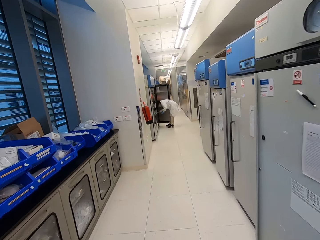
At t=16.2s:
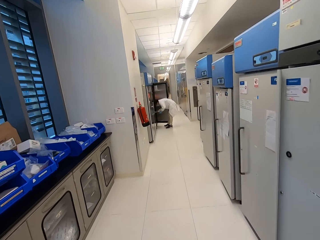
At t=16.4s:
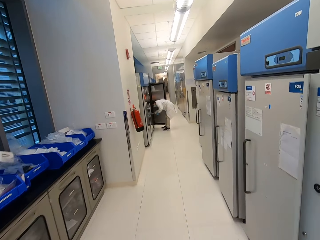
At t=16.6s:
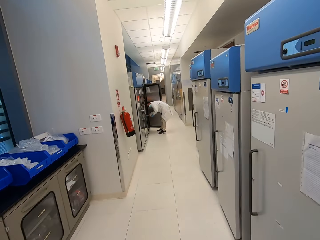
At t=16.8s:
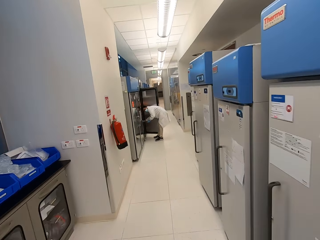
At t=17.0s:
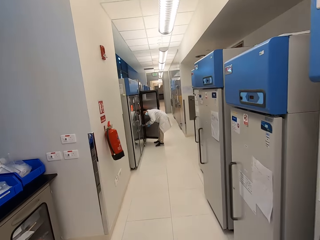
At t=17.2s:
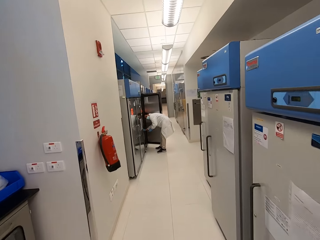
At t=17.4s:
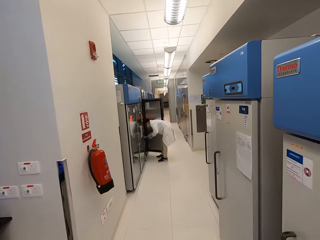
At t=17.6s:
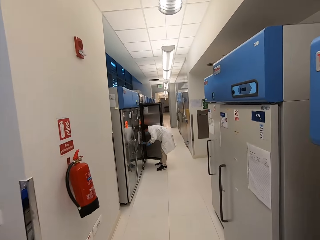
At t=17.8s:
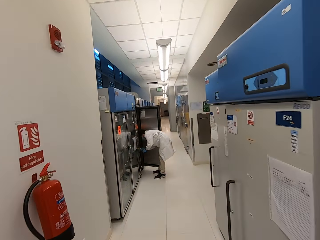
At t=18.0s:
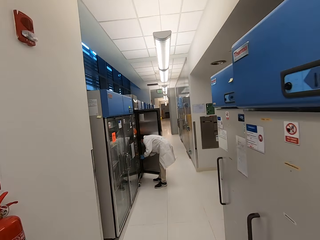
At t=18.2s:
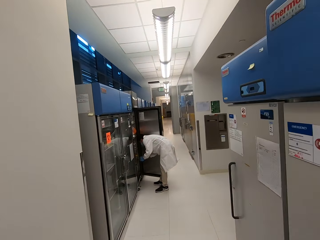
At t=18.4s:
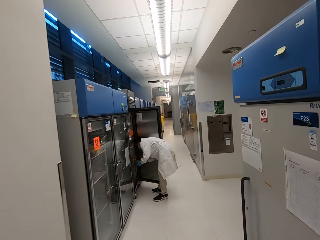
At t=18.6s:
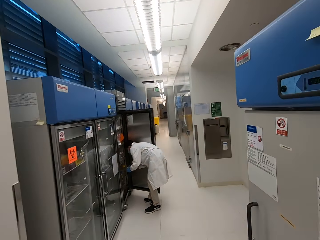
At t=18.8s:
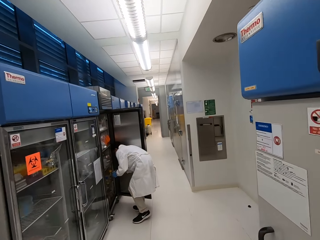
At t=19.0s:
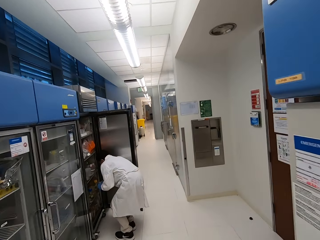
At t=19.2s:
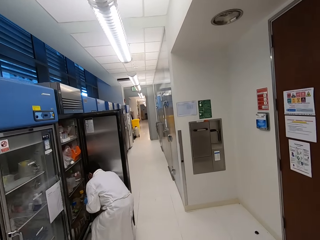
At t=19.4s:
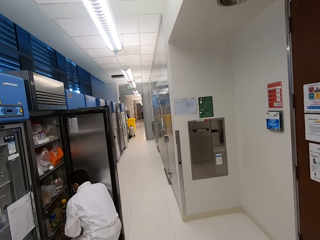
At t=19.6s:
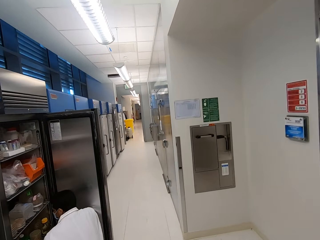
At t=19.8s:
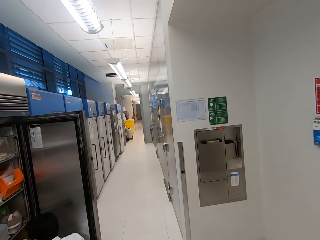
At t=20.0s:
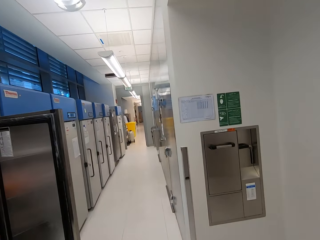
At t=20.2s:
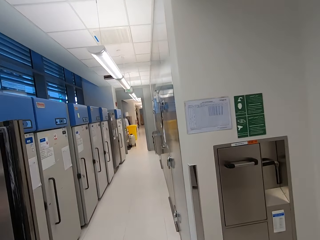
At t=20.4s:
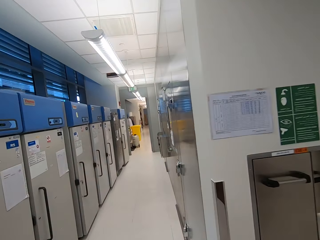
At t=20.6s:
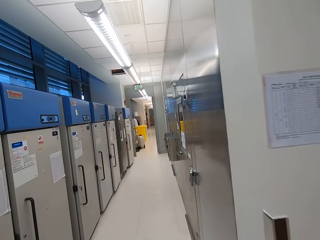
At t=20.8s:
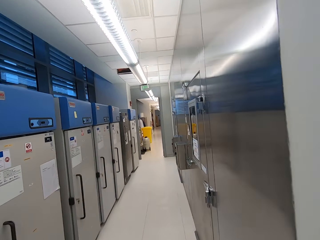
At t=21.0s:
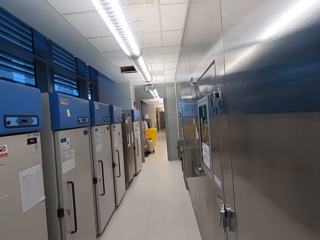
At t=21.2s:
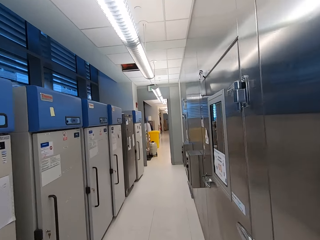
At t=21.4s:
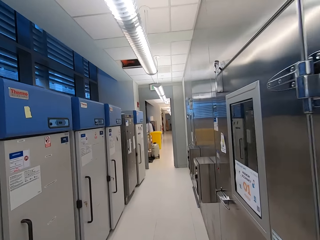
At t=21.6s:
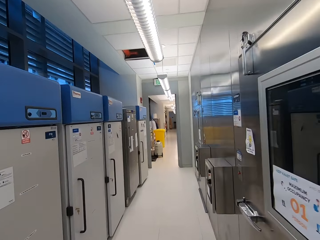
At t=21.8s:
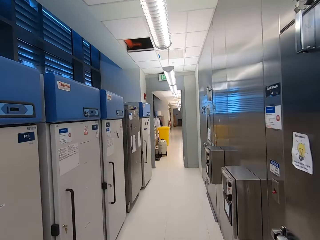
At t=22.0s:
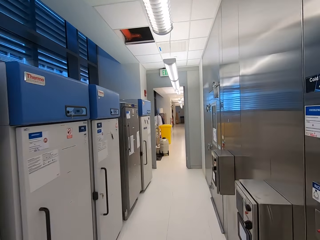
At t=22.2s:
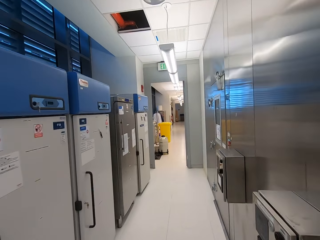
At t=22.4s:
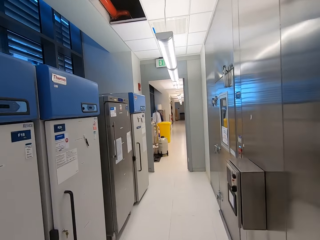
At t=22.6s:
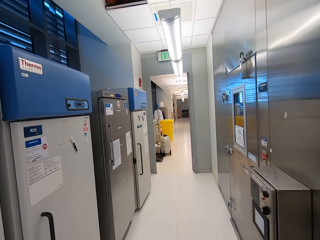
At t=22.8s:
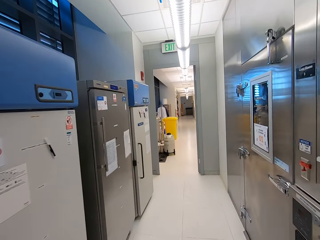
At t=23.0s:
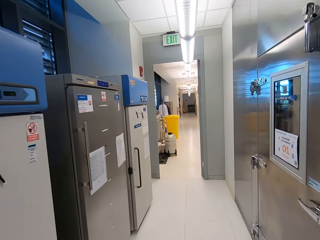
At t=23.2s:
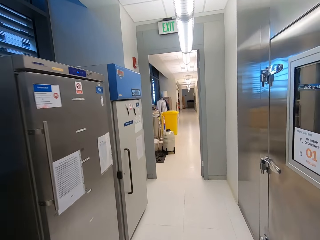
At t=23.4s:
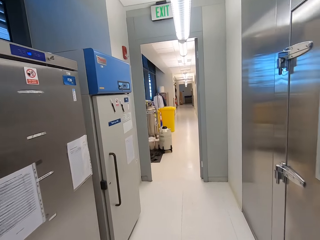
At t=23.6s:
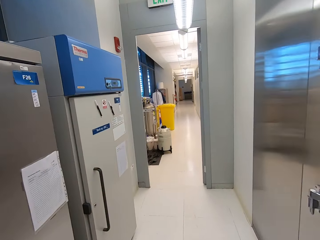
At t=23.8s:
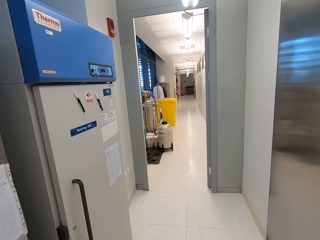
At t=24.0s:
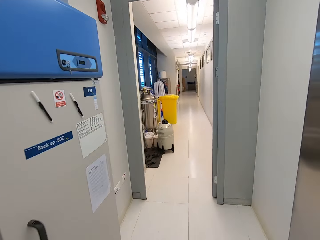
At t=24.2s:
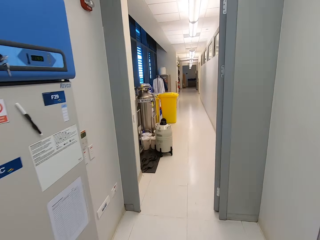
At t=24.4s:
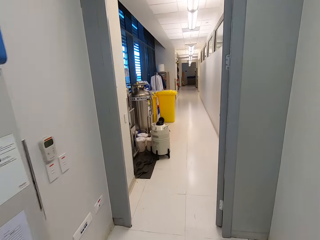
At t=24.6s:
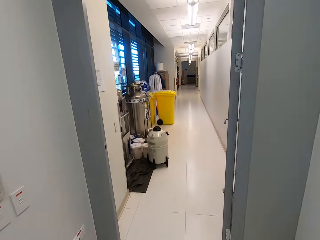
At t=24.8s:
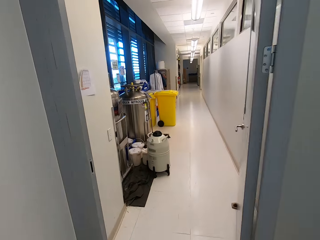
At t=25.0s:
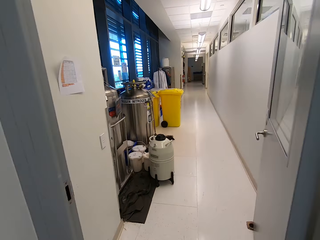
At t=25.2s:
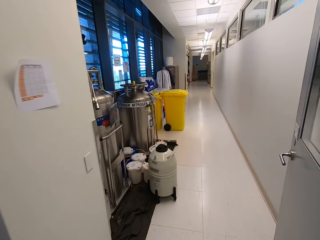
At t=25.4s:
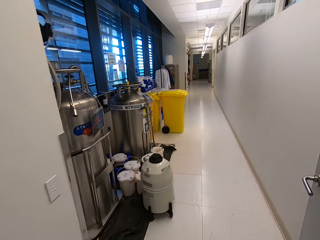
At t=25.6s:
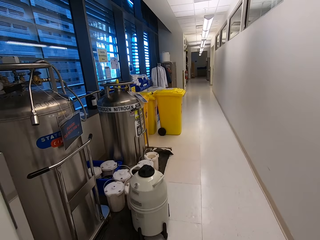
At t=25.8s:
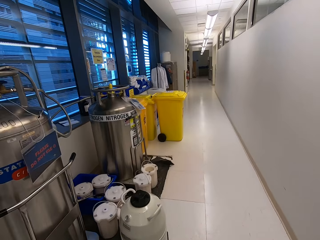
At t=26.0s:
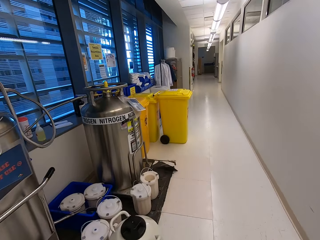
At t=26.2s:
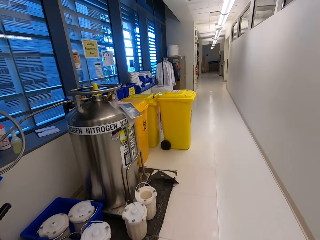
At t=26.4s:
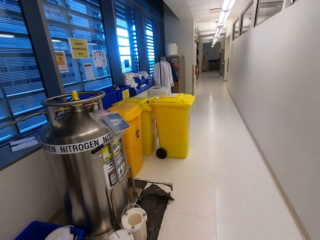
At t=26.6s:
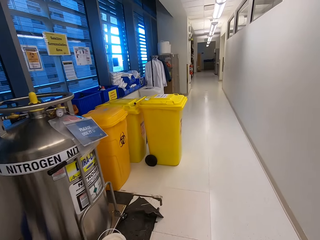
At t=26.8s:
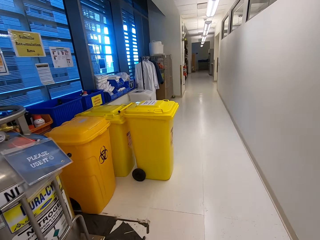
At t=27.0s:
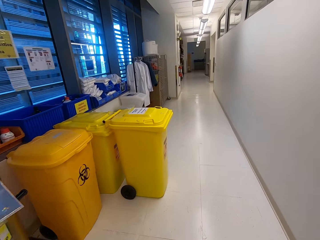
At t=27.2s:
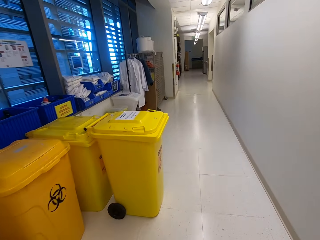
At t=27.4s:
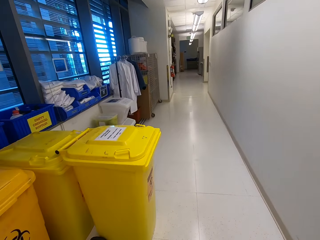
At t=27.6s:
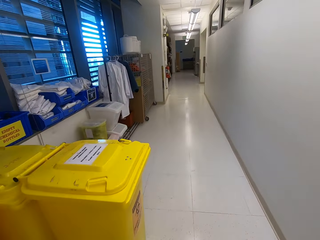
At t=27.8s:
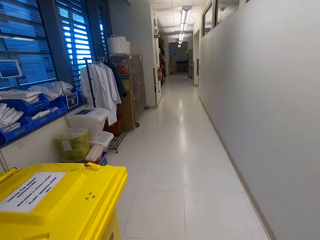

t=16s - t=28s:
A man moves his head. The camera wearer walks.

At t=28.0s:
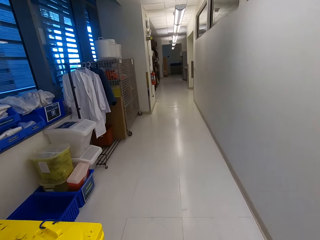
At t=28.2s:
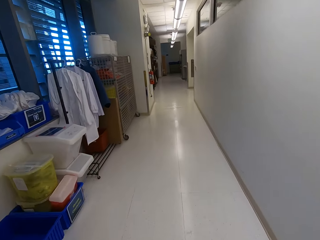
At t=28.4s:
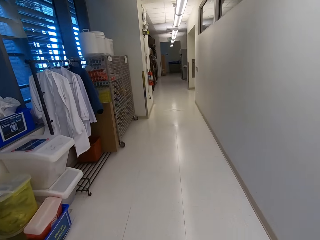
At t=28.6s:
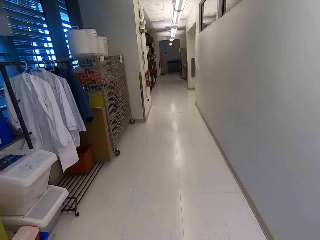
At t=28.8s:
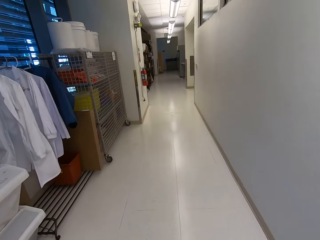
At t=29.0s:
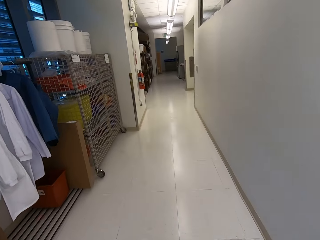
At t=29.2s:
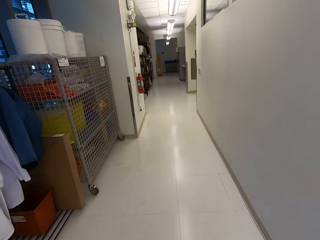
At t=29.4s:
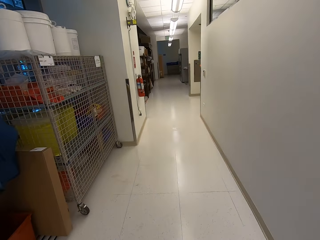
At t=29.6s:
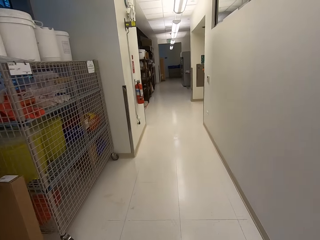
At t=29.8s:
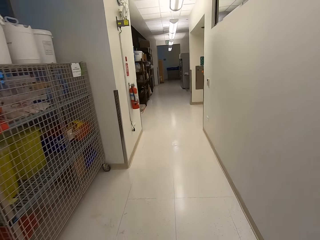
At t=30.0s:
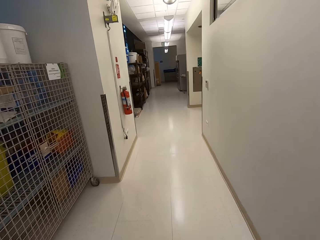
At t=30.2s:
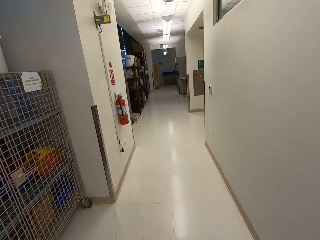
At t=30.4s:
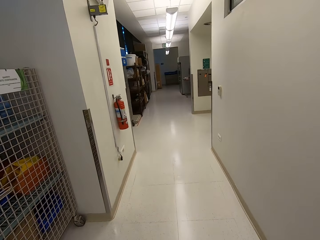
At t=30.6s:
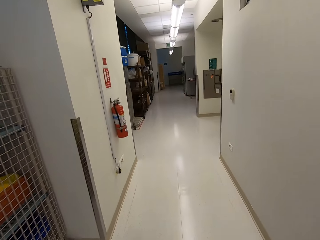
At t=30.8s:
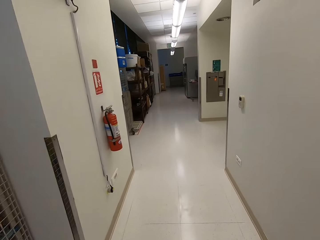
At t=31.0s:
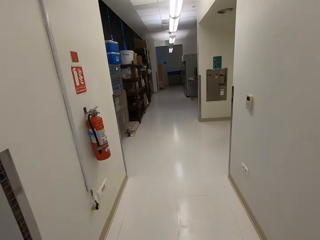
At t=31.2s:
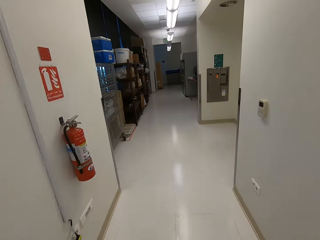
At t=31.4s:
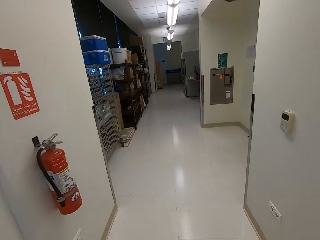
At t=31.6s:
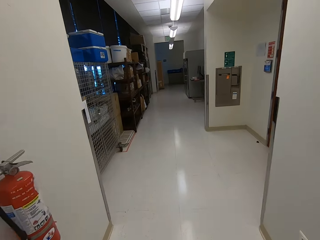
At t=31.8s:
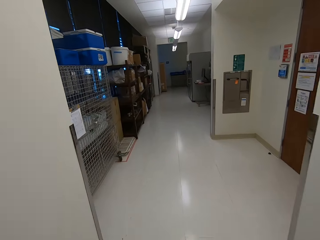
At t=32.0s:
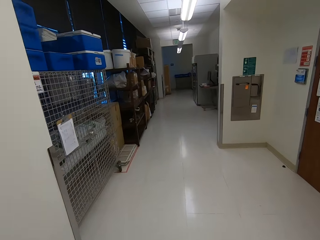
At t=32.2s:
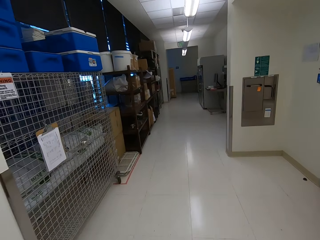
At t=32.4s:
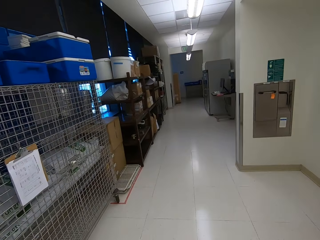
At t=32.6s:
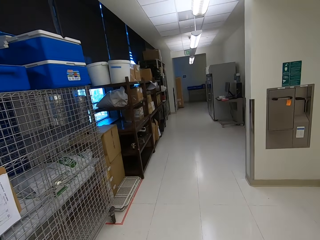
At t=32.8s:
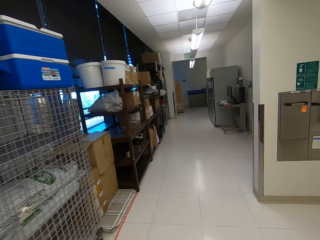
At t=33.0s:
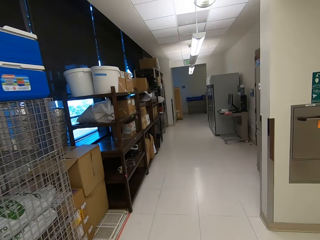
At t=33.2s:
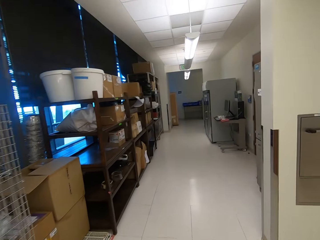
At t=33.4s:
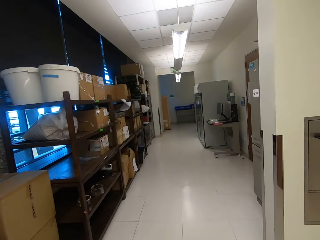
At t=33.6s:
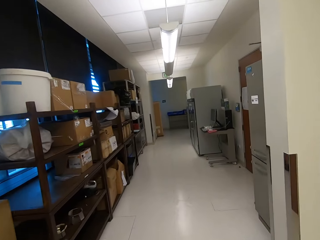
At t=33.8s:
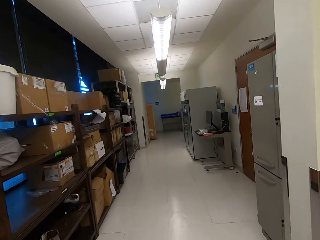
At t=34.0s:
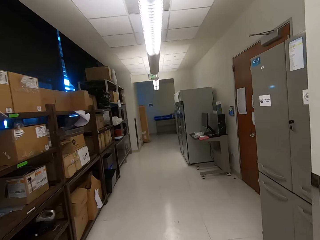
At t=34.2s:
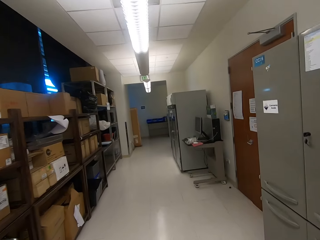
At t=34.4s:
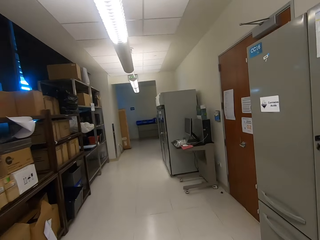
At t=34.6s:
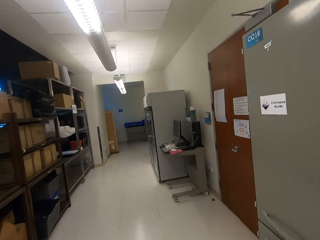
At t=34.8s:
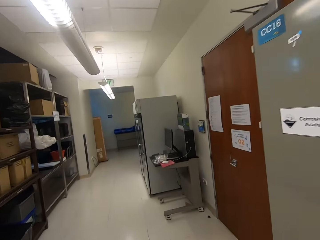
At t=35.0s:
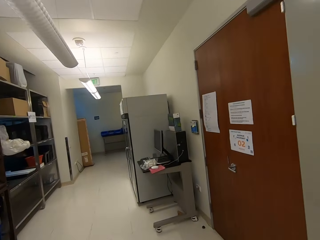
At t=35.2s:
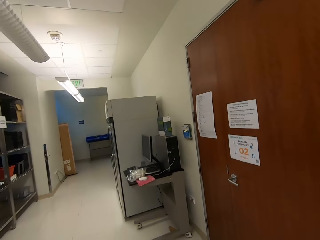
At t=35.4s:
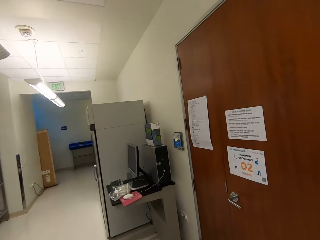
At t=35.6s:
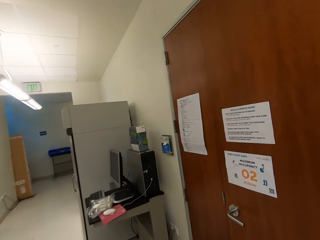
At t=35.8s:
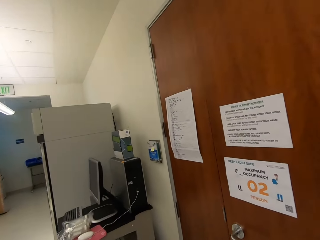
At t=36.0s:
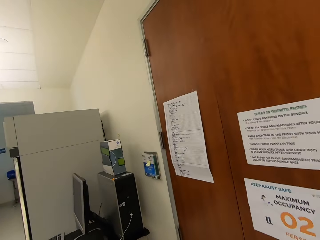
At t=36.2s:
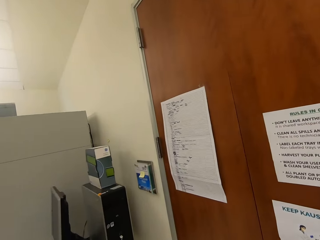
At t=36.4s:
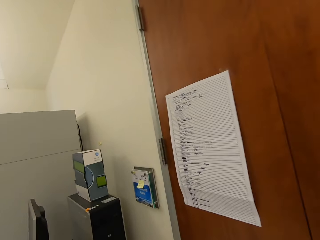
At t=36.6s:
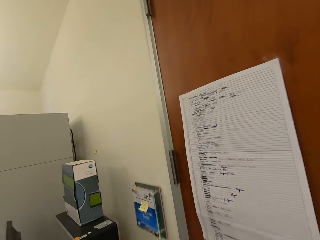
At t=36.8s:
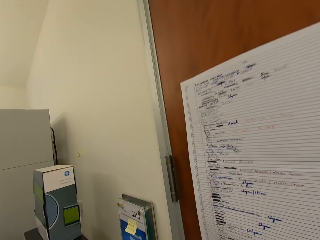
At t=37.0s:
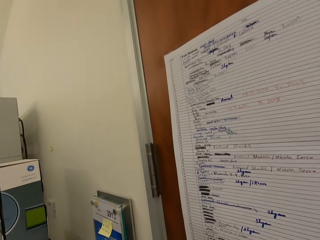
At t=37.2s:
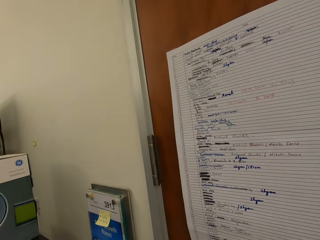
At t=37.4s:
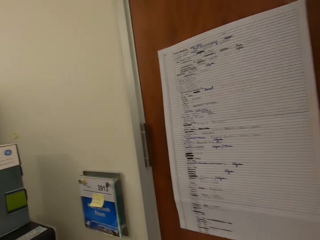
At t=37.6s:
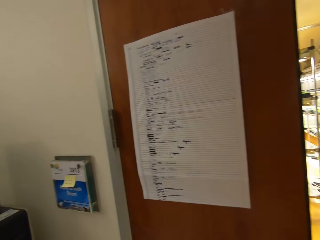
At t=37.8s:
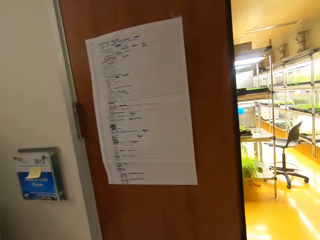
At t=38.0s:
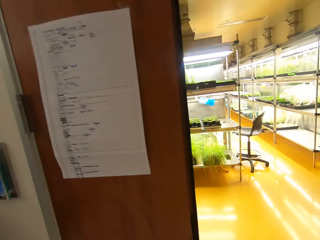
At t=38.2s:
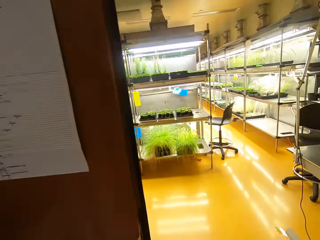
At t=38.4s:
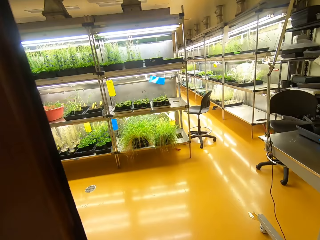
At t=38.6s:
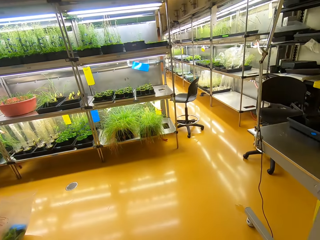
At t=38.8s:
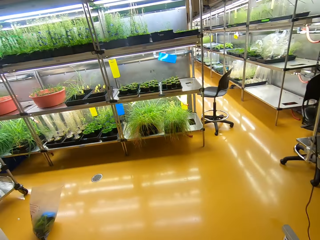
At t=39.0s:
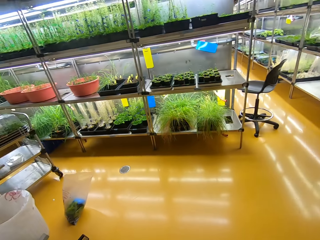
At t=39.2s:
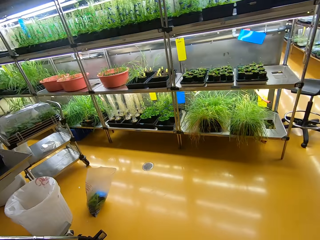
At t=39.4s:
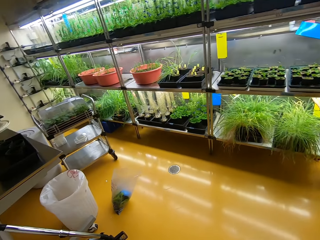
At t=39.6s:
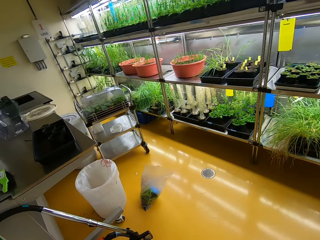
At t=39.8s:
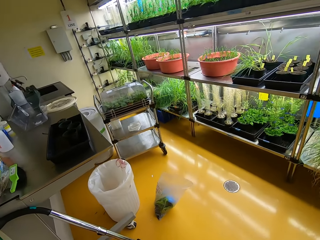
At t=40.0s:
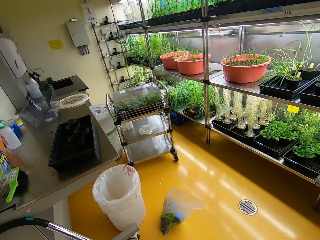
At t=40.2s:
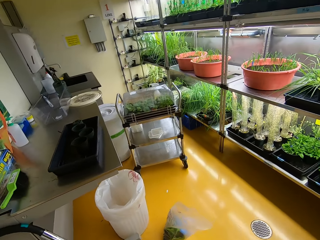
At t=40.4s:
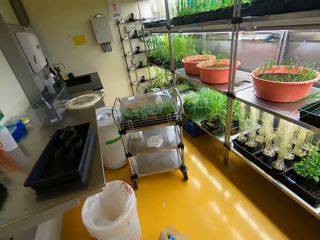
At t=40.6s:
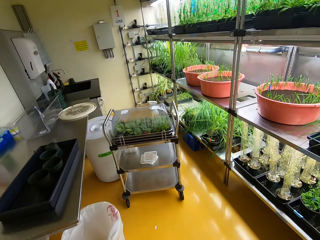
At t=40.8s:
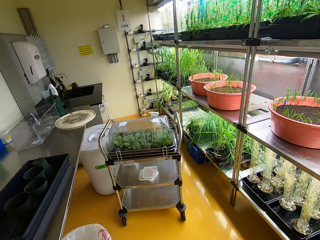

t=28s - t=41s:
The camera wearer pulls the door. They open the door. They enter the room.
